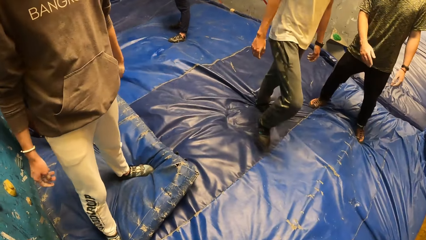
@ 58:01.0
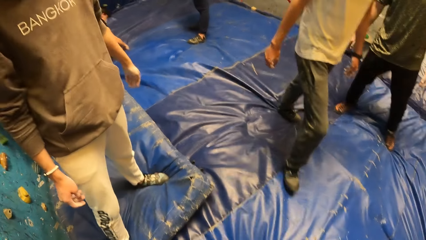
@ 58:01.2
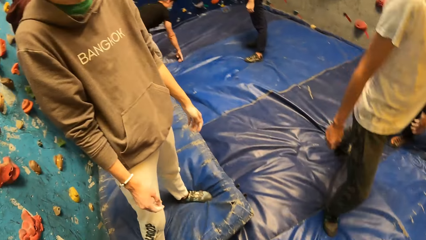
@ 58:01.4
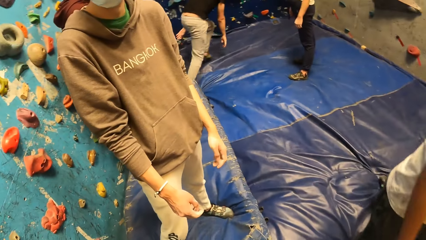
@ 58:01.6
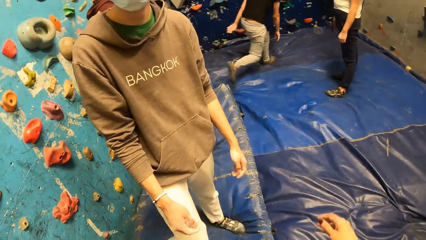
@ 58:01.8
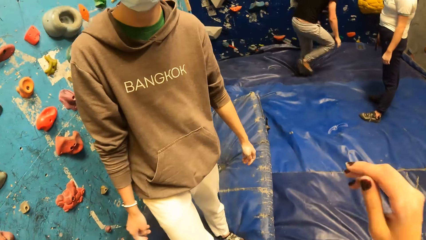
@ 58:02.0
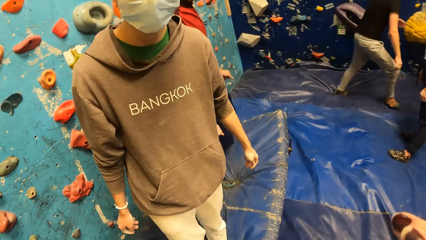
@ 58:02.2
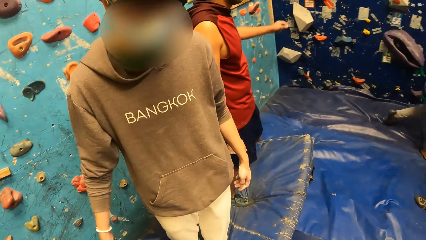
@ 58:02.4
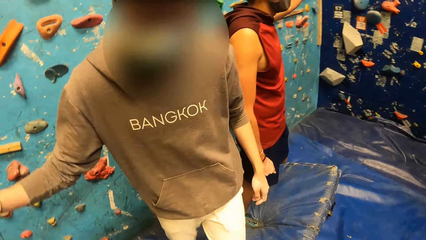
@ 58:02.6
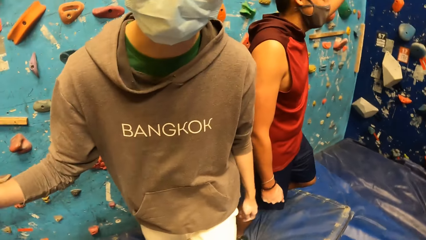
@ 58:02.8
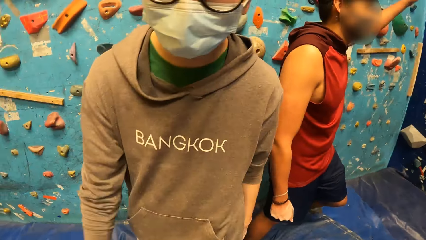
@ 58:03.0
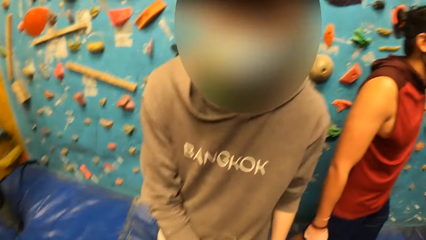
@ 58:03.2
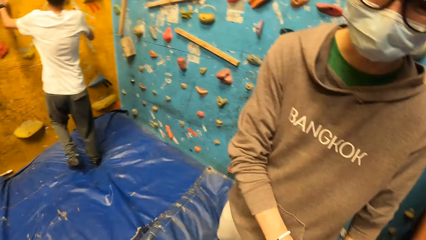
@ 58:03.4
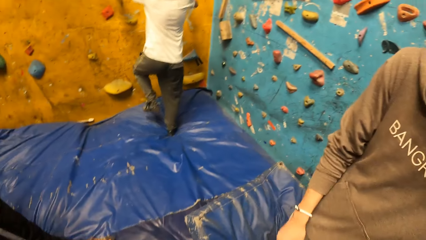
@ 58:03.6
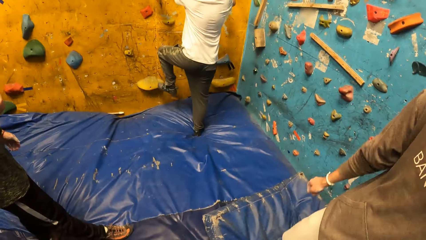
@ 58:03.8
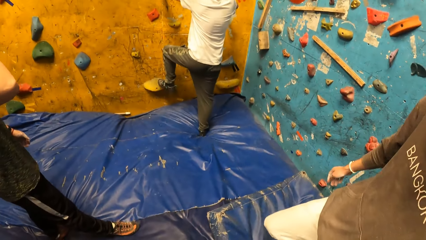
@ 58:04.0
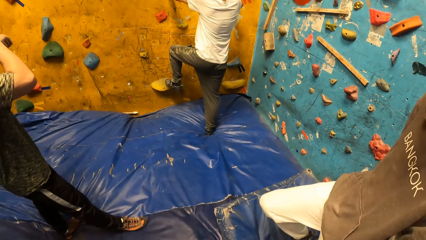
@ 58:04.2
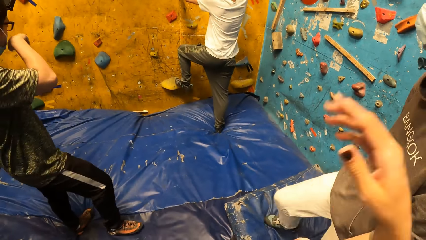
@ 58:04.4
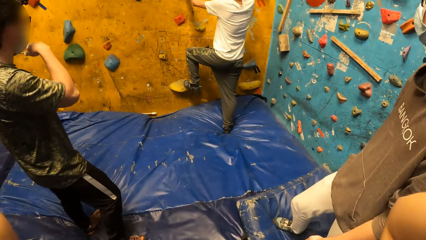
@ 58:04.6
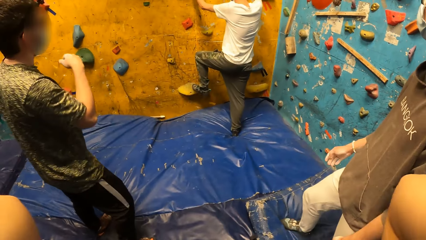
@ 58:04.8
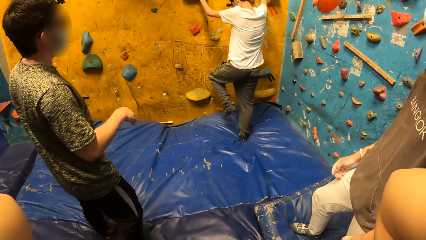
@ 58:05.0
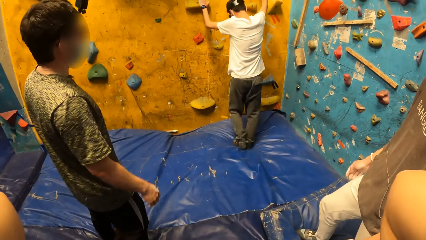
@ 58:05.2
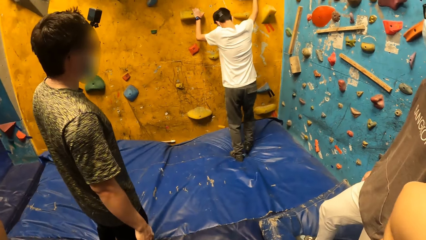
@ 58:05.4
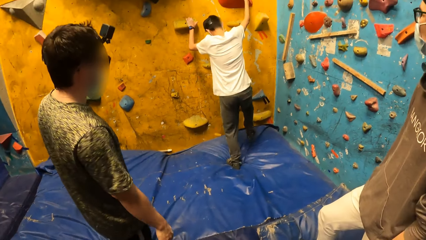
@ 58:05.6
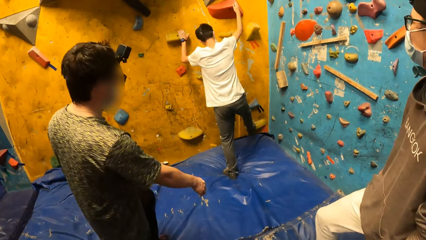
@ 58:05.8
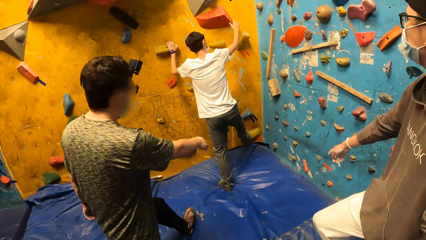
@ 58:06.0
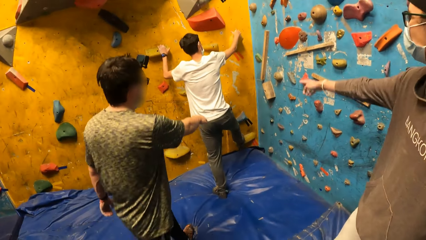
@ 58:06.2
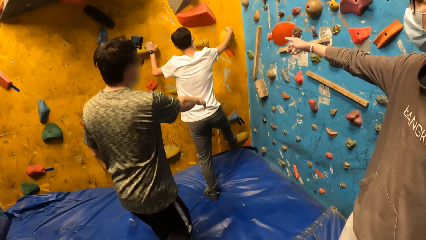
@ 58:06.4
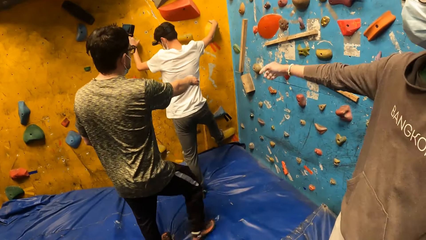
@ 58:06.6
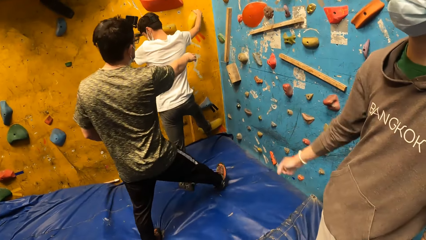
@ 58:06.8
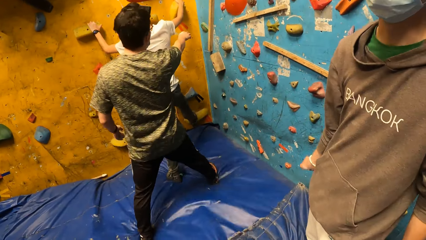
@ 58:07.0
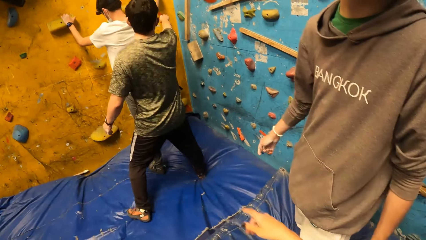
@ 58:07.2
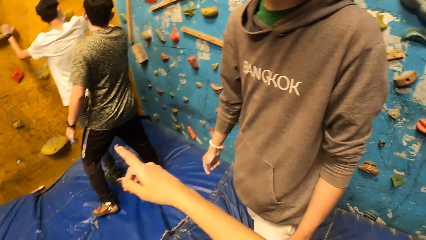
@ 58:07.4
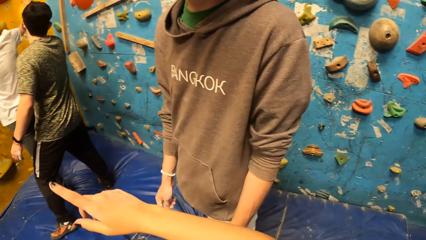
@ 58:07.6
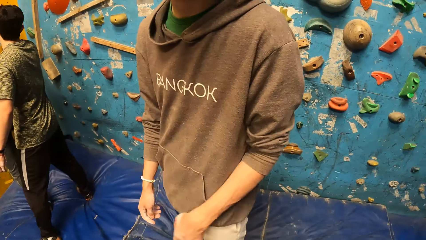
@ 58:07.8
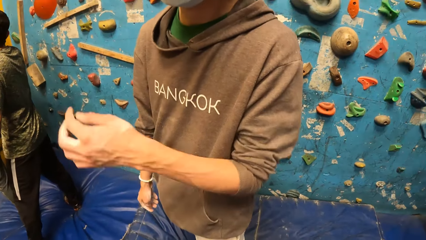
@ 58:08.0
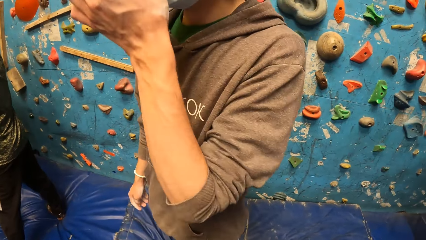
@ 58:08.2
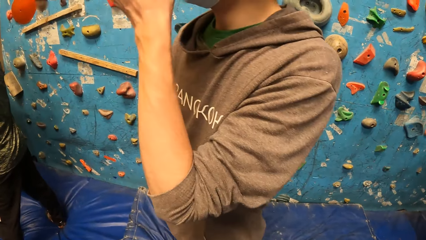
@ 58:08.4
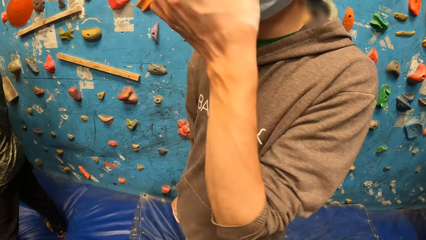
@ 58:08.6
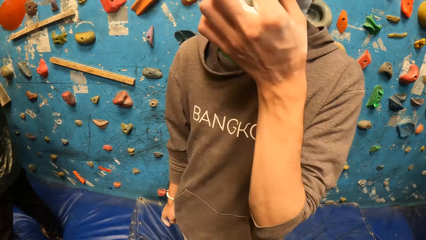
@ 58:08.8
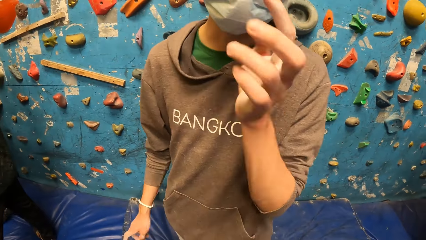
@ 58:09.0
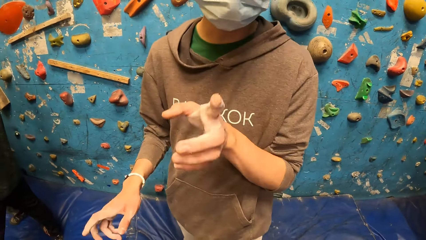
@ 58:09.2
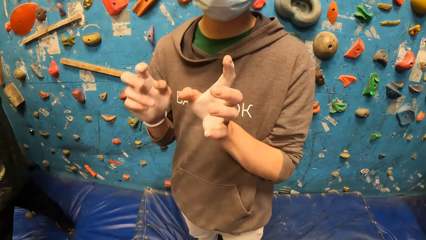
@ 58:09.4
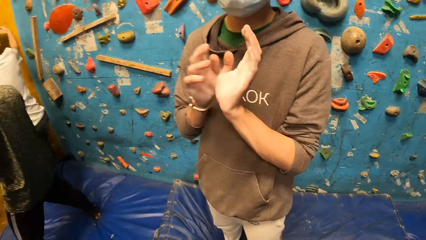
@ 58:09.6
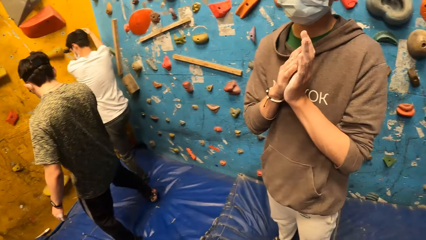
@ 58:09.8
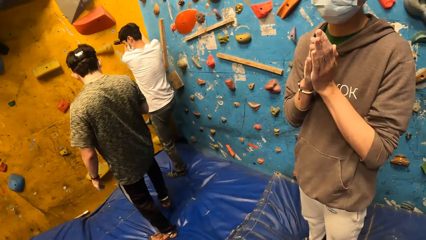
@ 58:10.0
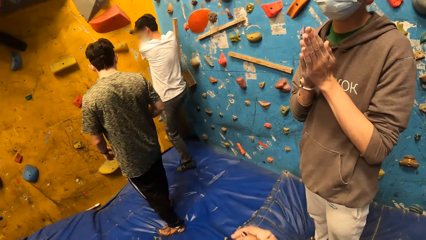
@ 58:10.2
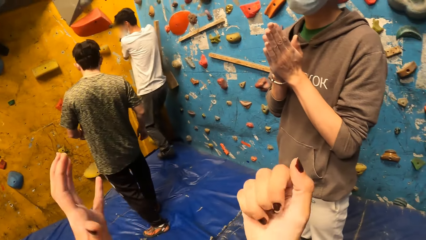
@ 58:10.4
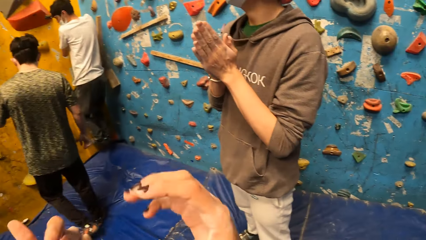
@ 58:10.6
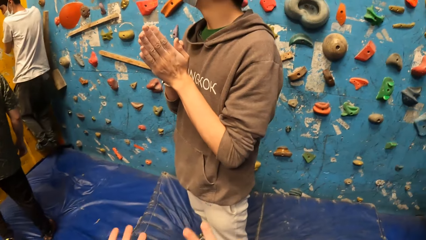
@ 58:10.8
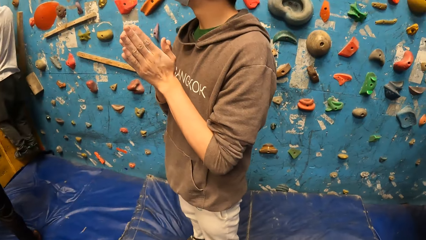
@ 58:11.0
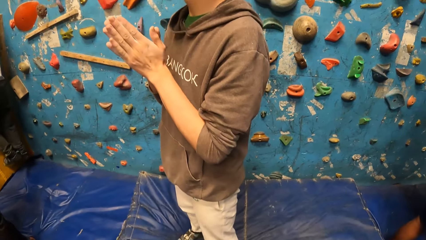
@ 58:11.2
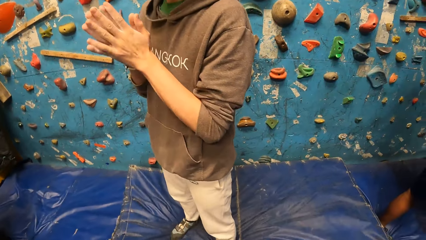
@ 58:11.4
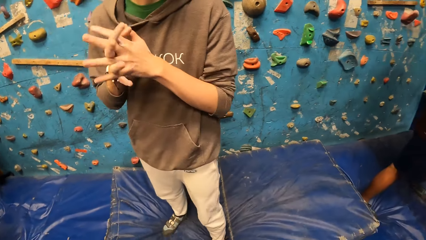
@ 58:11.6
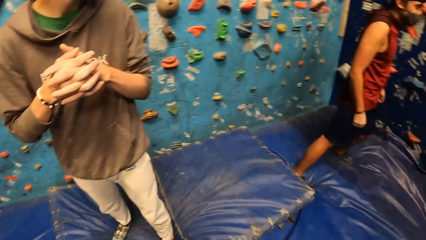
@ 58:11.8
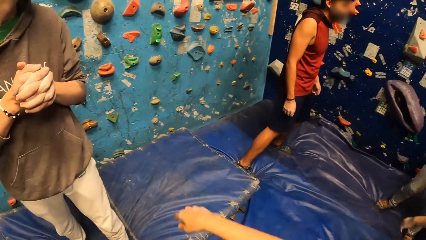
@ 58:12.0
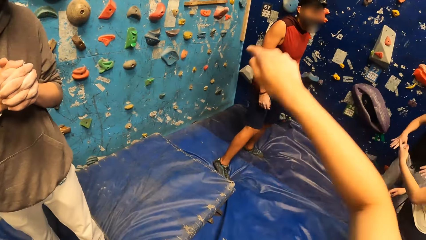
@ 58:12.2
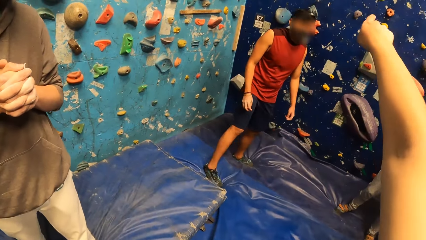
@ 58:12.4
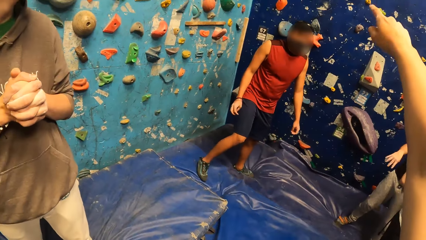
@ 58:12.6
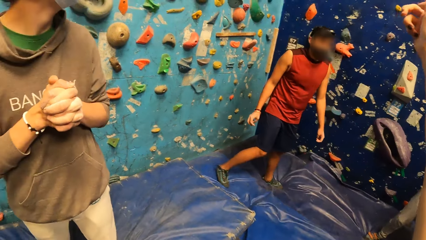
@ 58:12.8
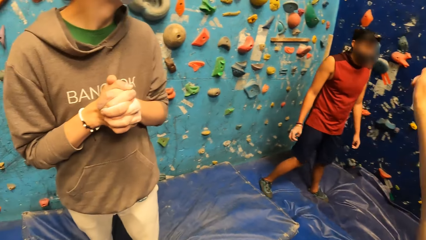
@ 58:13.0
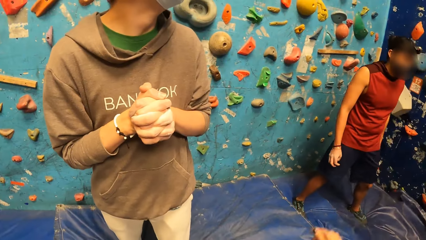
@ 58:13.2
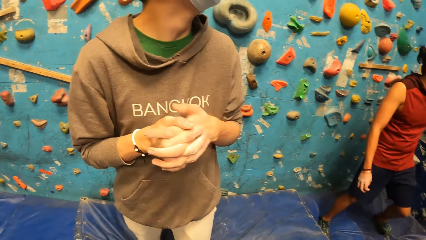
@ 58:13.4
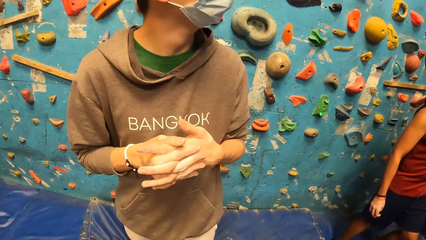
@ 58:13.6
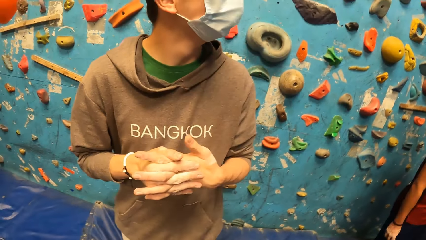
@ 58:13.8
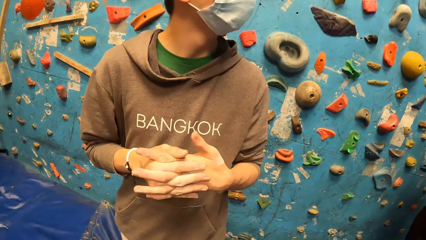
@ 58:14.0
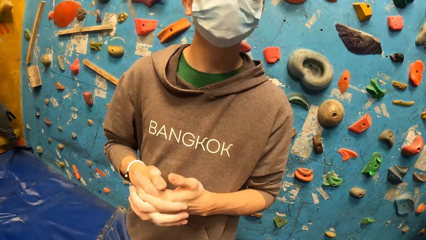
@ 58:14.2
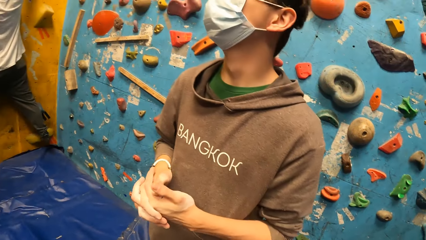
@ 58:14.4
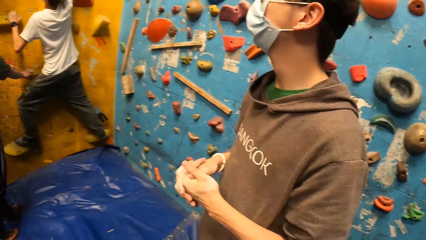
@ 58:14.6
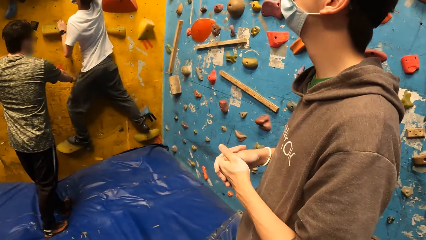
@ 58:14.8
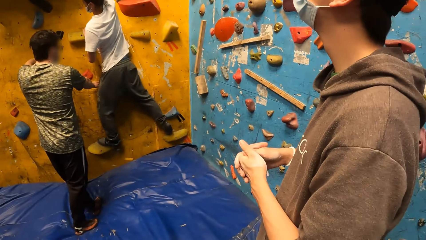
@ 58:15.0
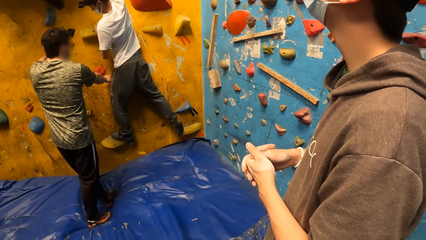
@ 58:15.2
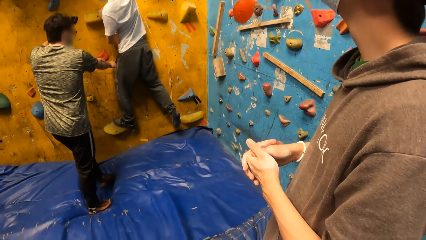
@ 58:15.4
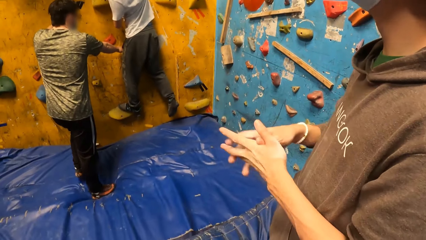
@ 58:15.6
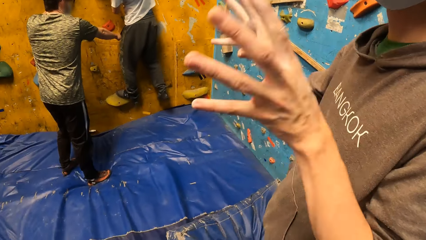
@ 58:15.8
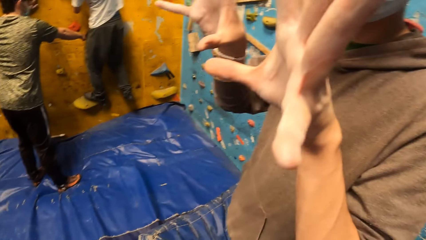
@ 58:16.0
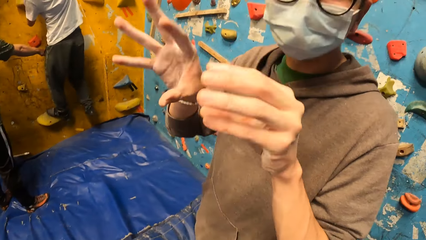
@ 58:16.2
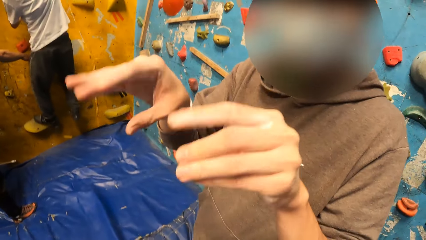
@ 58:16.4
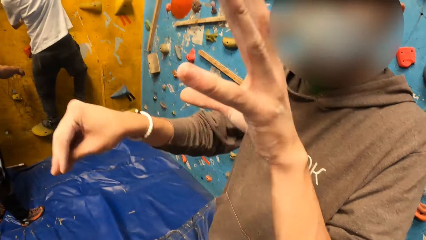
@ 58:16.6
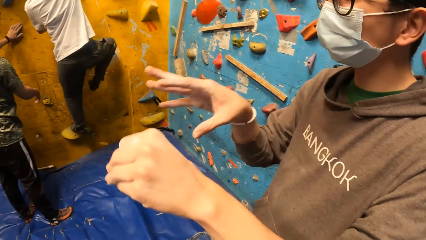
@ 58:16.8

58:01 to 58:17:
The camera wearer looks around. They interact with a man. Another man climbs the rock with his hands and legs. The first man touches his face mask with his left hand.
